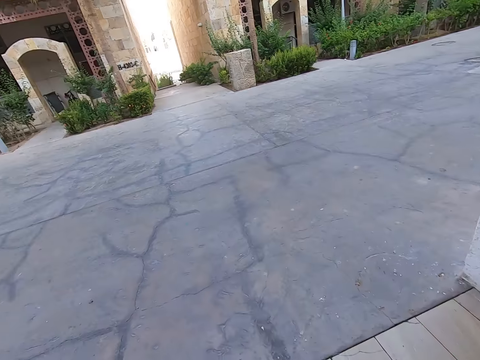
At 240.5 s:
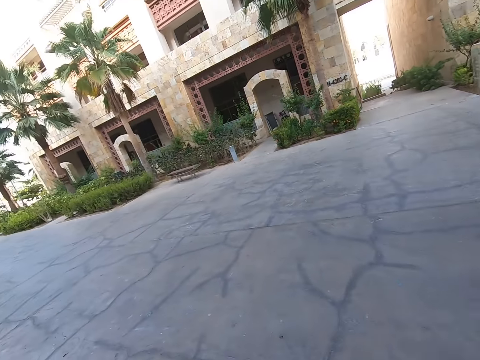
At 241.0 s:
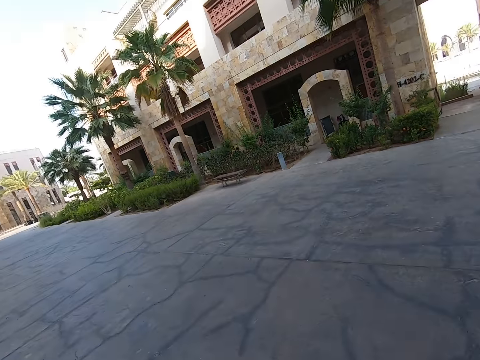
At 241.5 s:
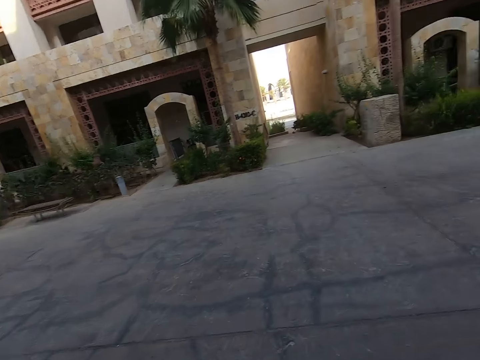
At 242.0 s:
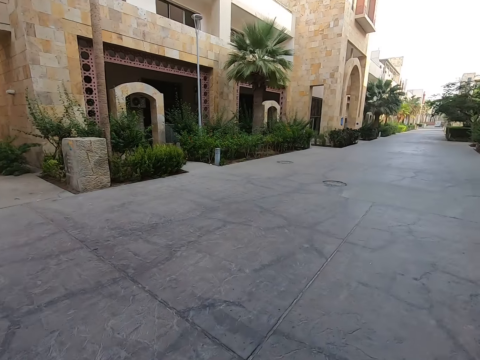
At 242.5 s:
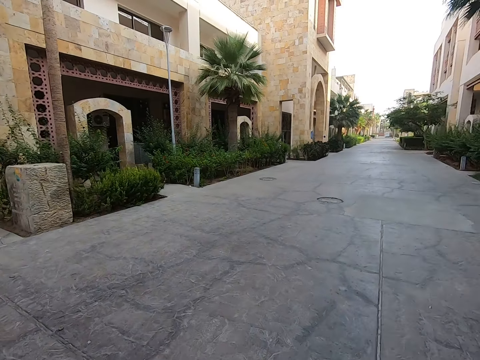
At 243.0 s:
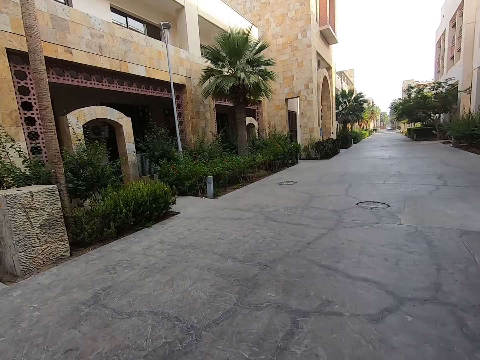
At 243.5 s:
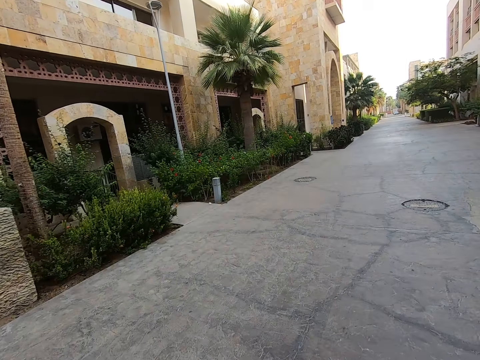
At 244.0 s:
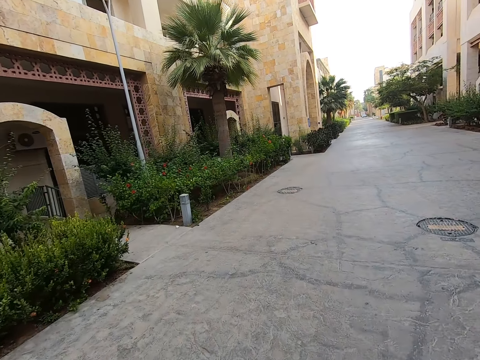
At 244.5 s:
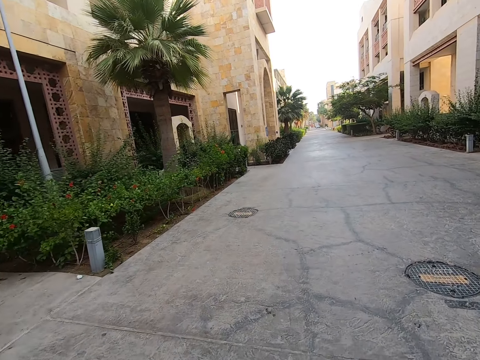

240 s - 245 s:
The camera wearer rides to the driveway.

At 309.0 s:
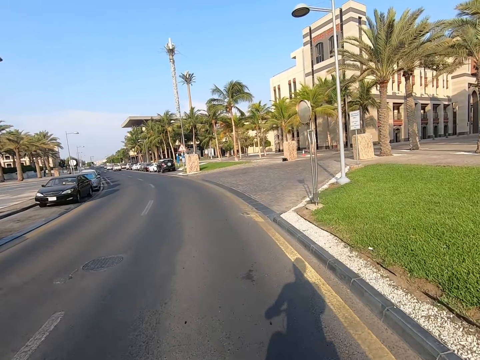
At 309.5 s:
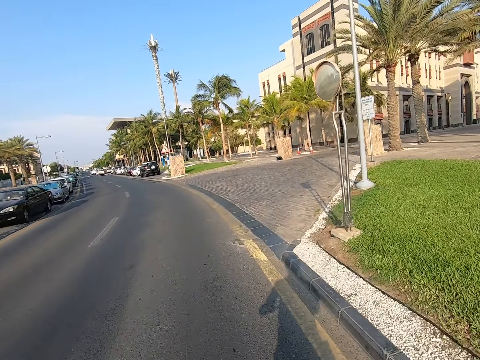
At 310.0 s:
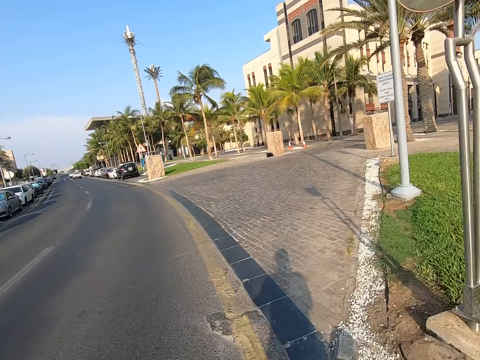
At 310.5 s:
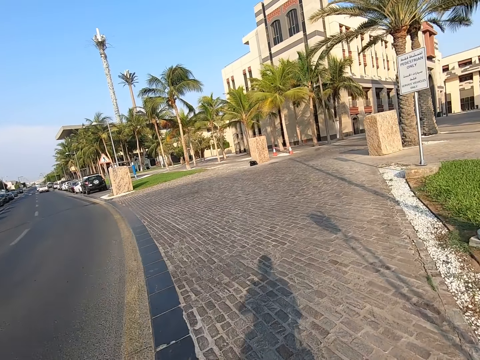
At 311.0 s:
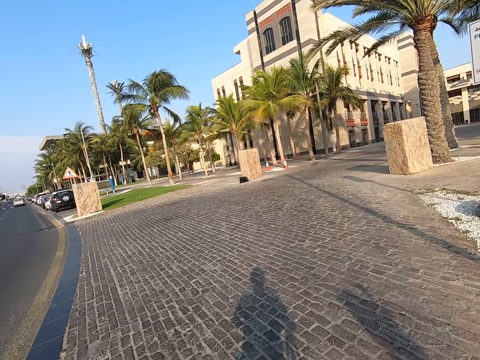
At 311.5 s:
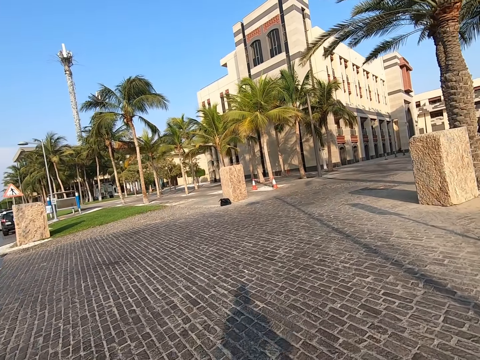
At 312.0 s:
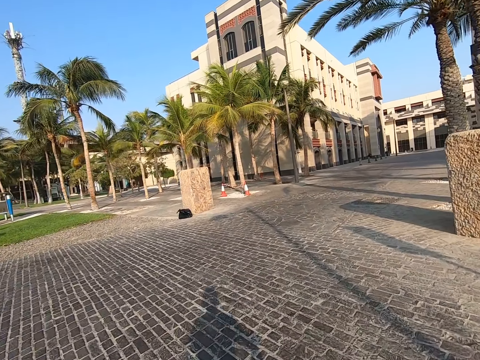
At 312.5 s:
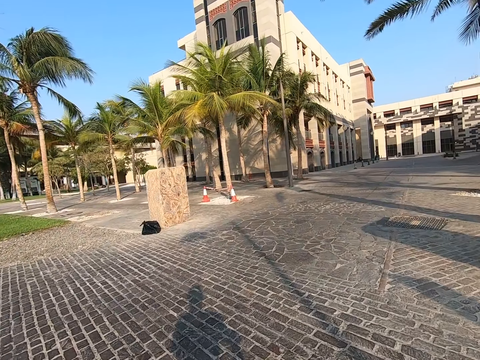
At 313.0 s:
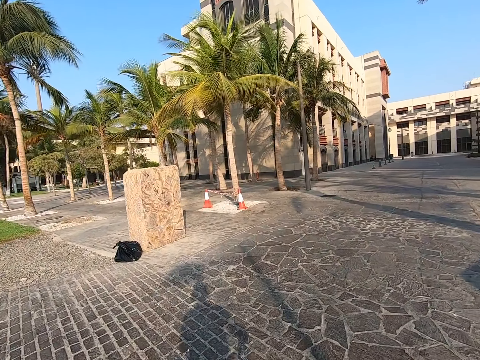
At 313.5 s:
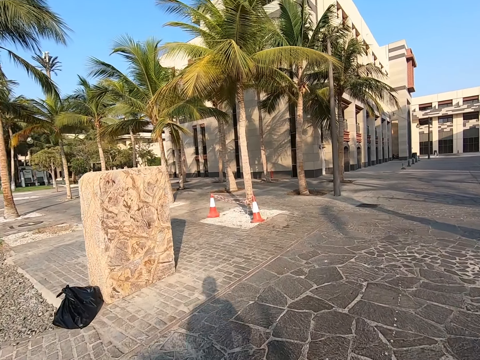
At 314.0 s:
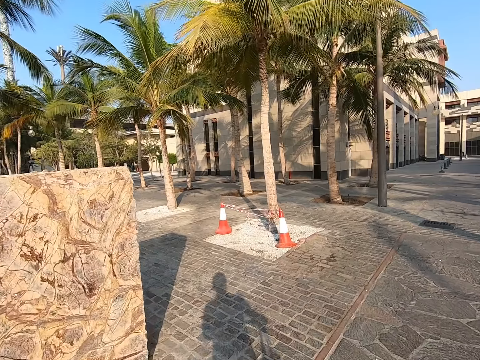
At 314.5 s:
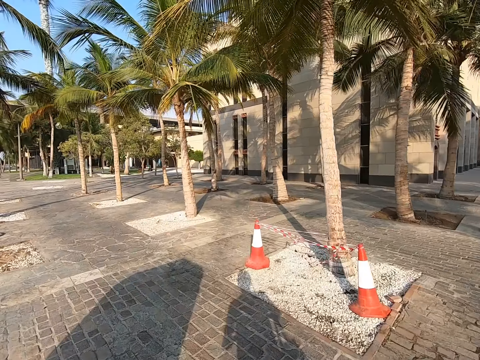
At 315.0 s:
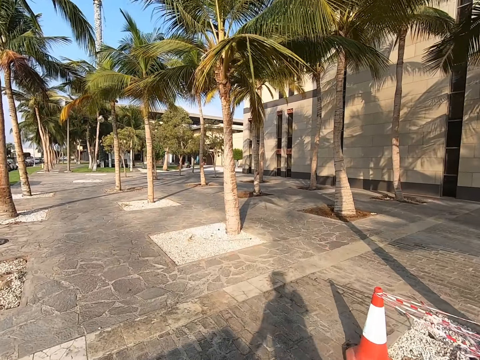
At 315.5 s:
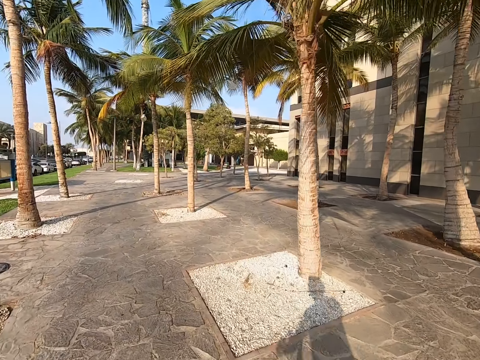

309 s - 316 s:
The camera wearer rides the bicycle on the pavement.

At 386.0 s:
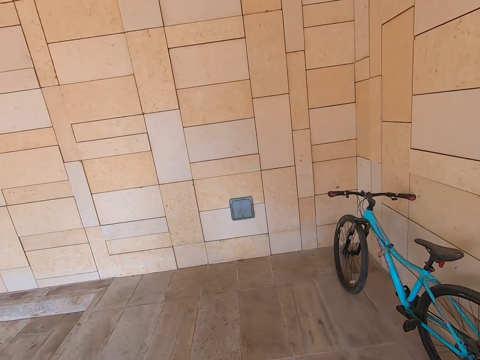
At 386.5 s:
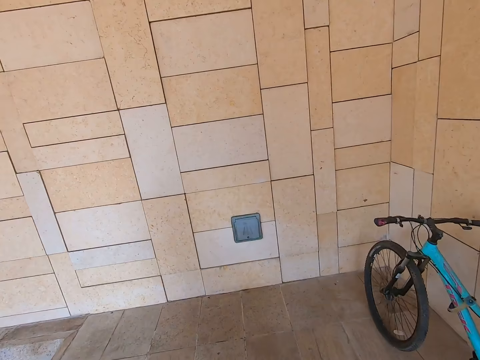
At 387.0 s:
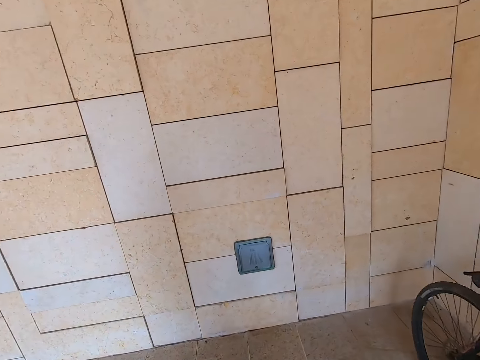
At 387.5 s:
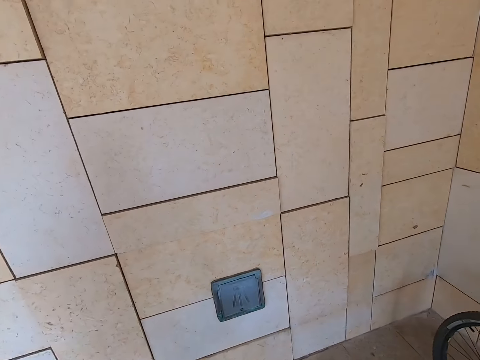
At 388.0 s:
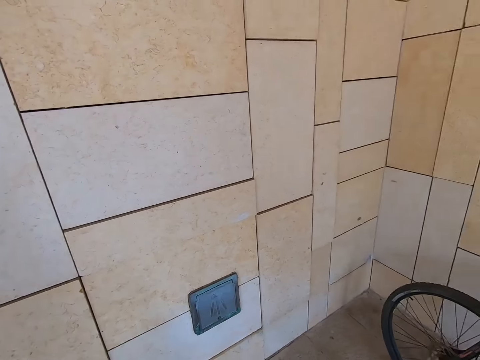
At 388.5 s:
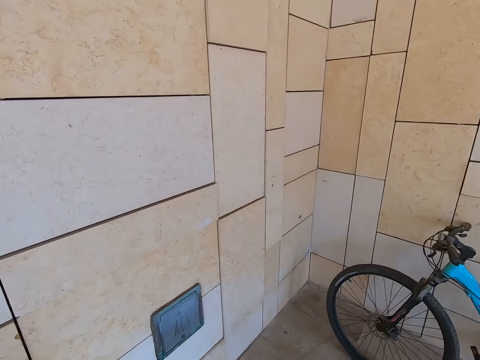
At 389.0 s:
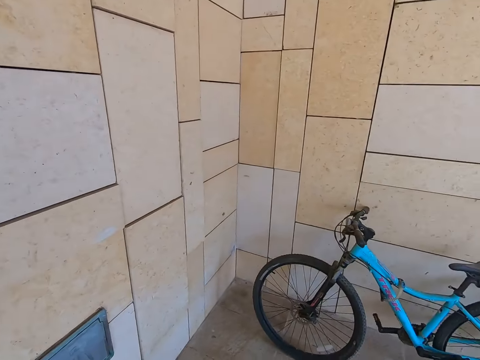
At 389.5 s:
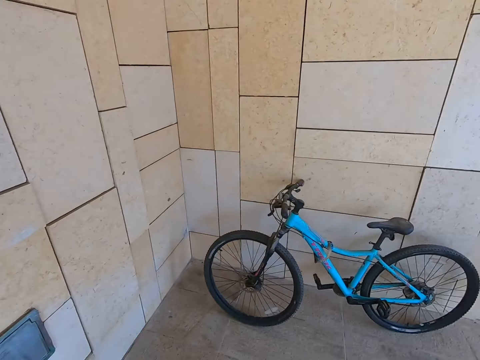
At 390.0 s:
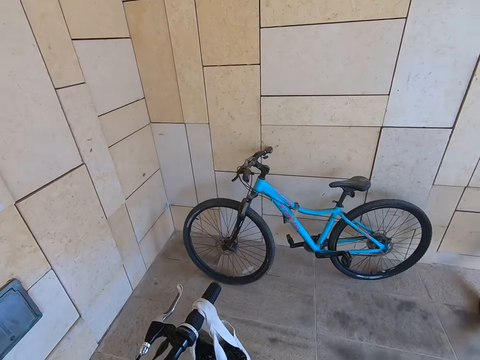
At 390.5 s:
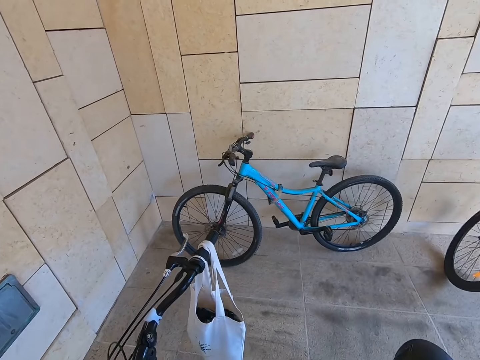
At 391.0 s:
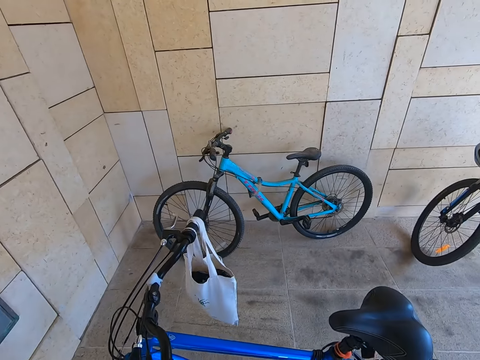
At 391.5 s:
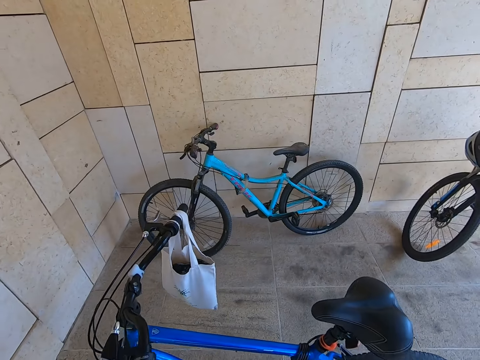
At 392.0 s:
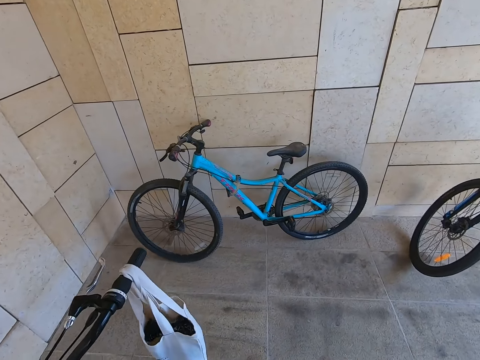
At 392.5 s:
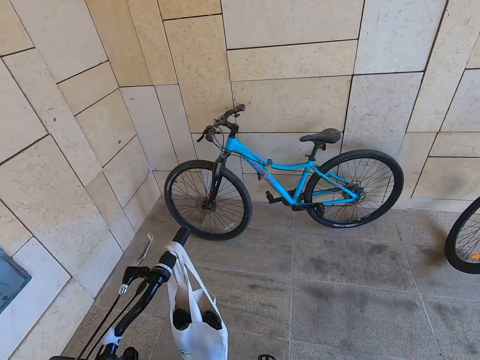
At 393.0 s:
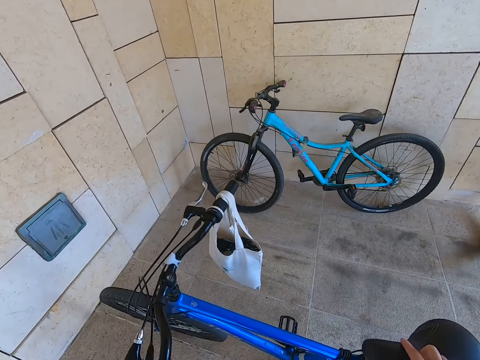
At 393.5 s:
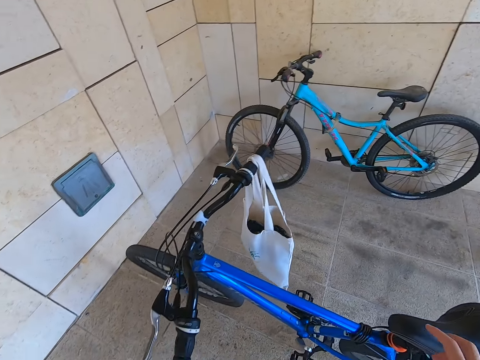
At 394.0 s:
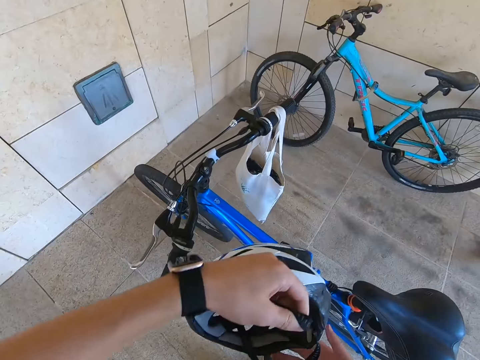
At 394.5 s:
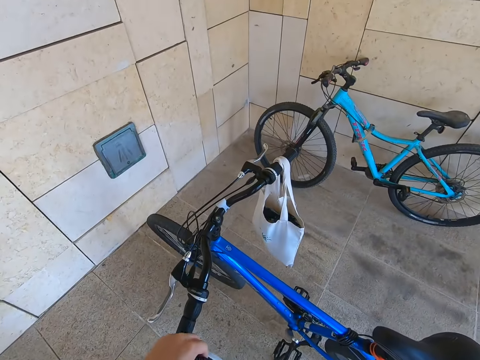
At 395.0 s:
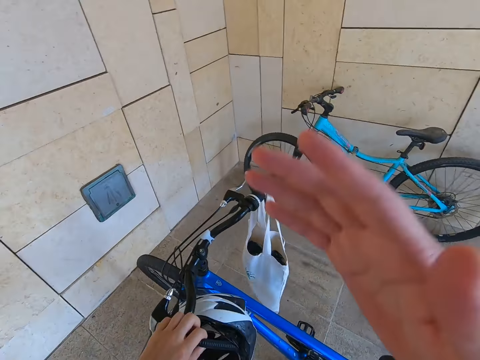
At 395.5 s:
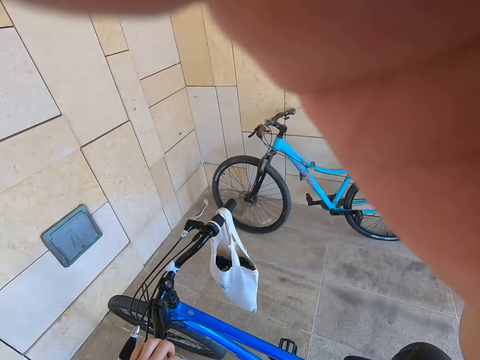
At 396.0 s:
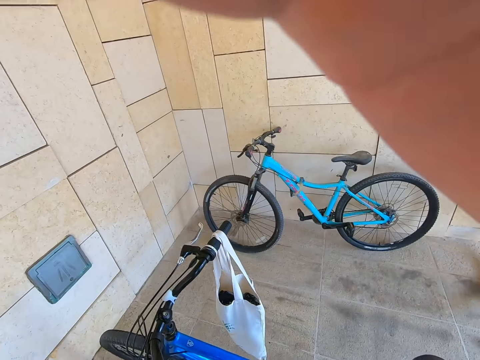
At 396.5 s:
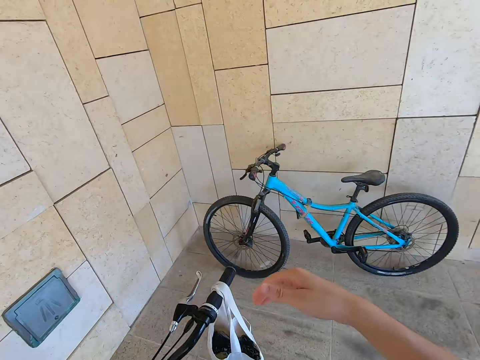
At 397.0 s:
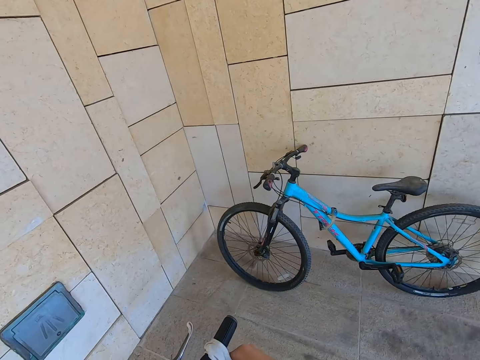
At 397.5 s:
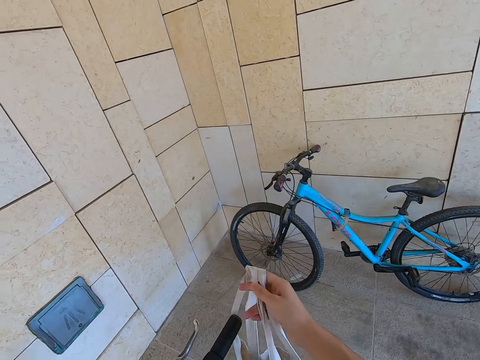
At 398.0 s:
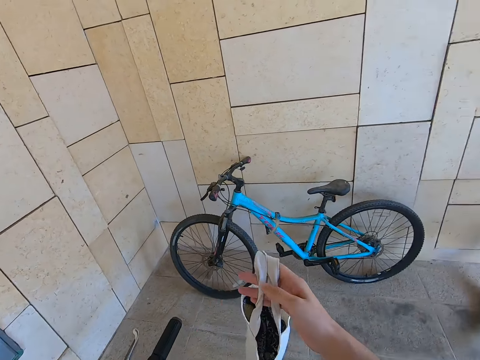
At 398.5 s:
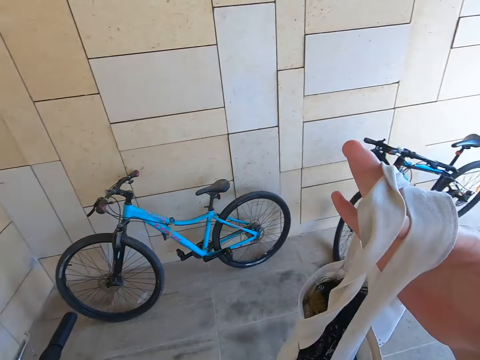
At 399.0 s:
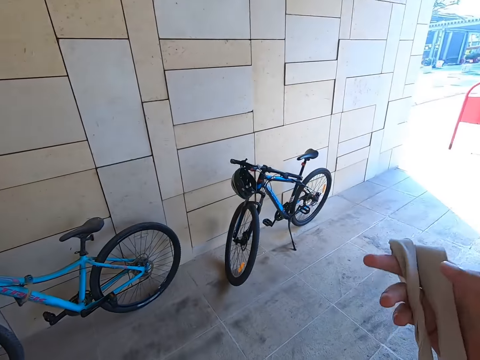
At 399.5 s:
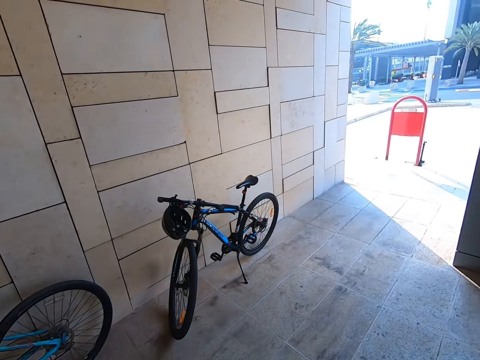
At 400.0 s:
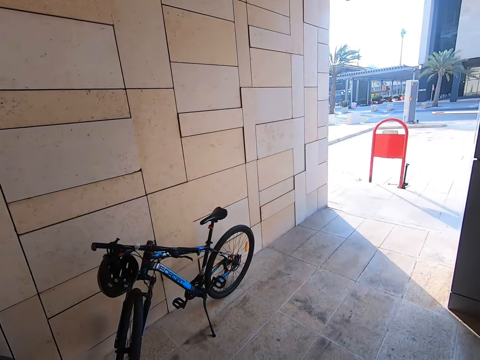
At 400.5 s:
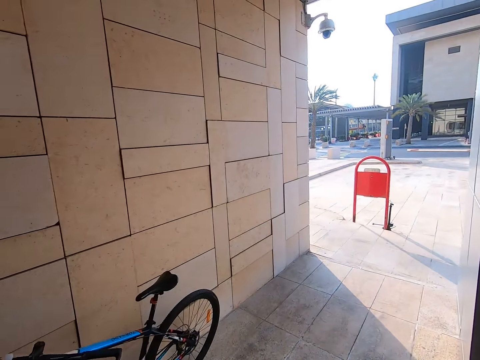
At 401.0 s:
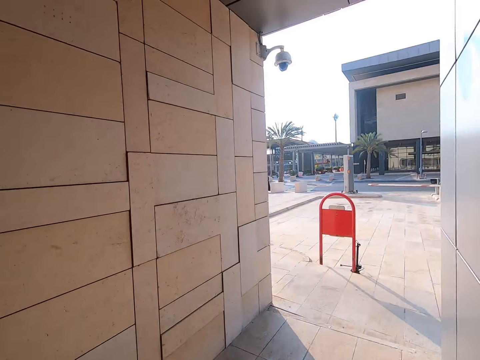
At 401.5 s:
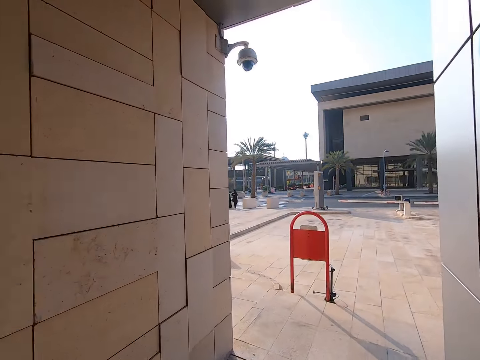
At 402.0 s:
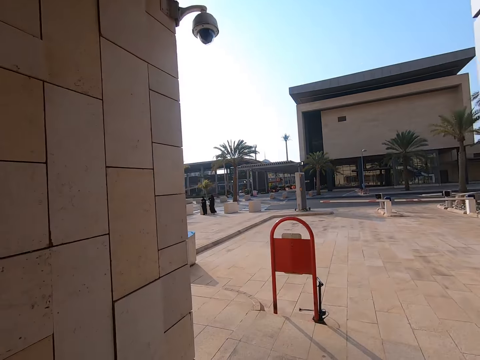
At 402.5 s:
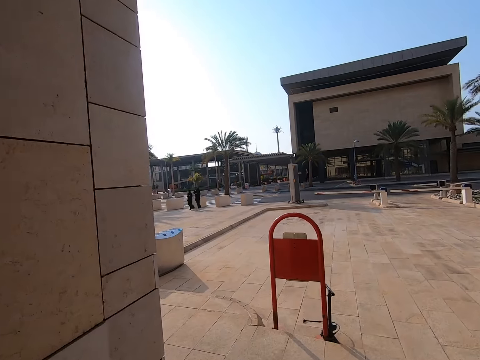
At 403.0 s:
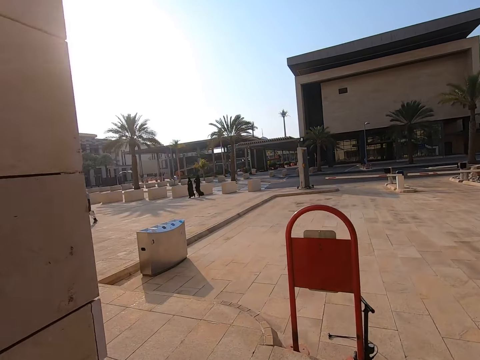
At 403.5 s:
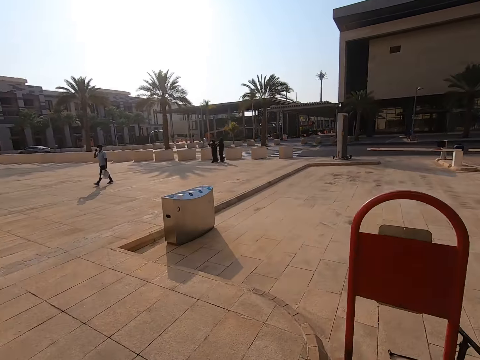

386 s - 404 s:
The camera wearer stops the bicycle. They alight on the bicycle. They park the bicycle. They remove the helmet and hang the helmet on the bike. They touch the camera. They adjust the camera. They take a carrier bag. They walk from the parking towards the building.
